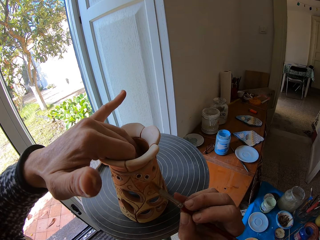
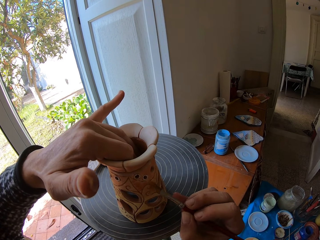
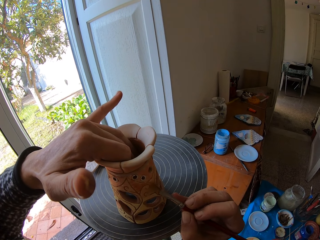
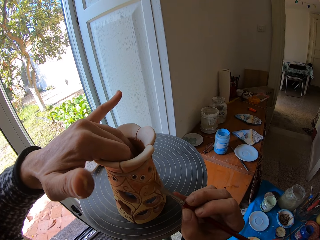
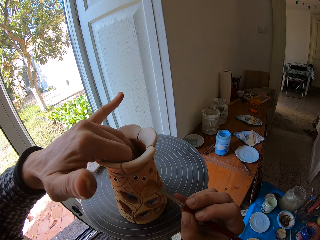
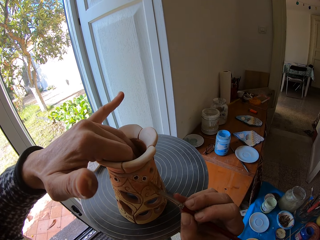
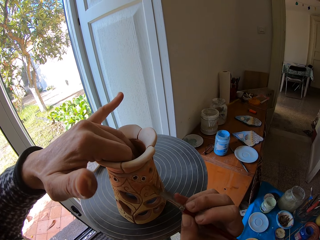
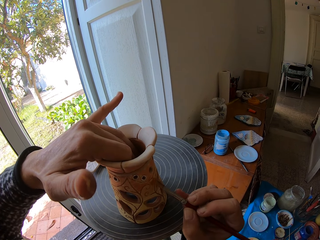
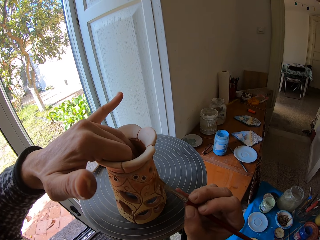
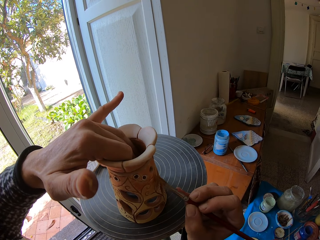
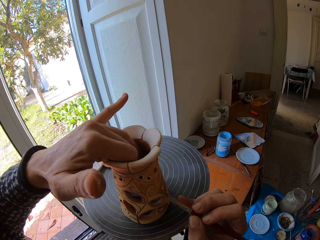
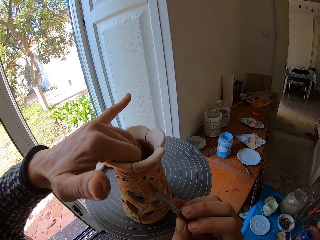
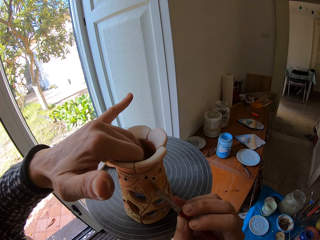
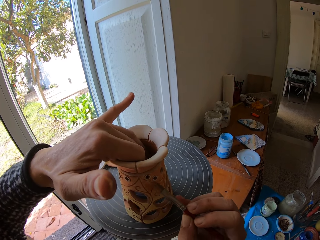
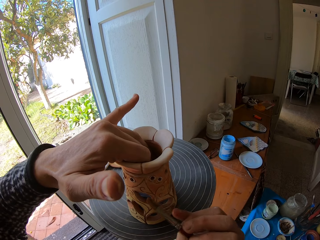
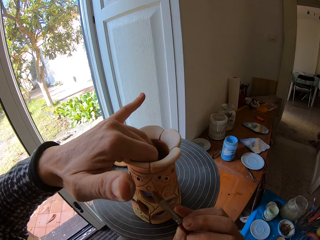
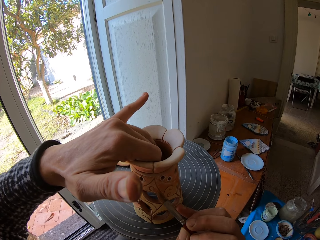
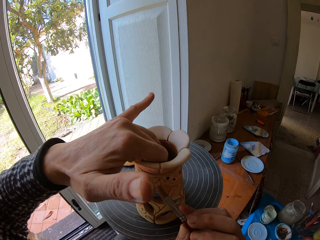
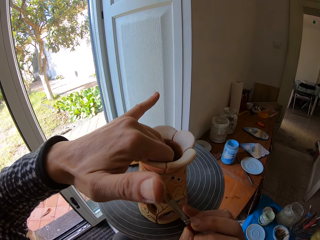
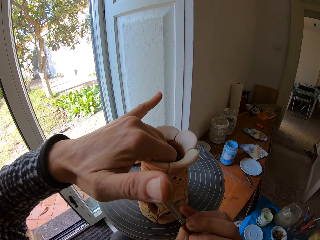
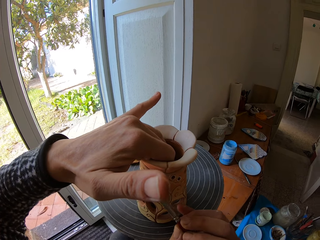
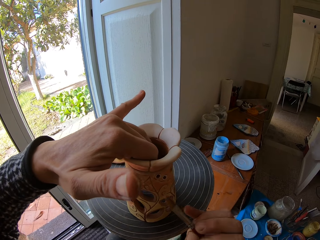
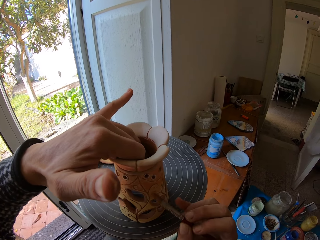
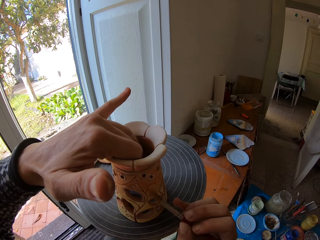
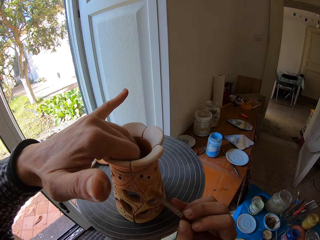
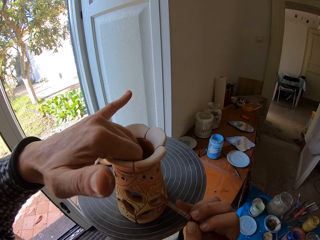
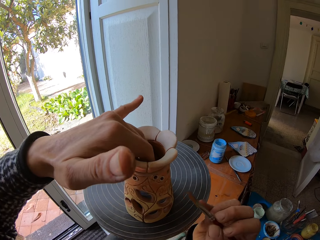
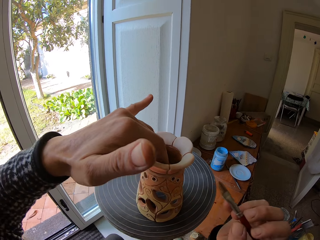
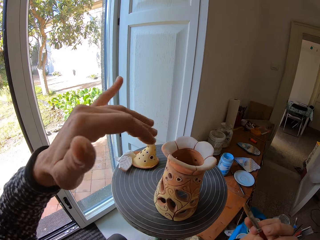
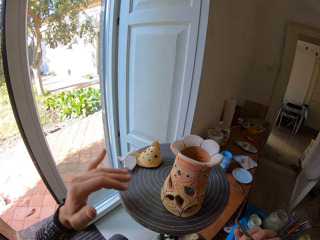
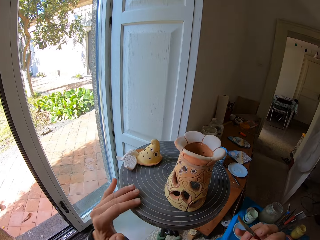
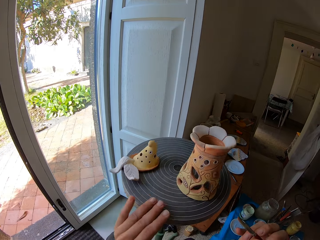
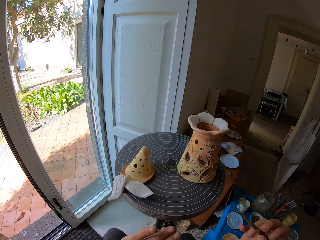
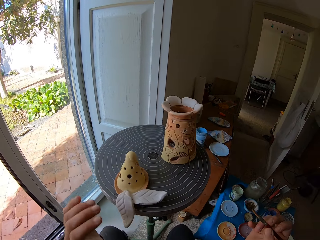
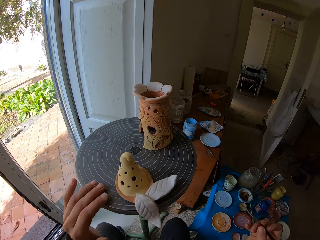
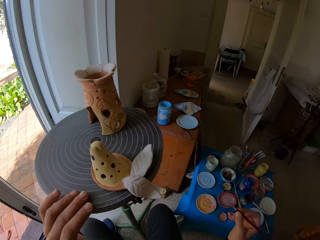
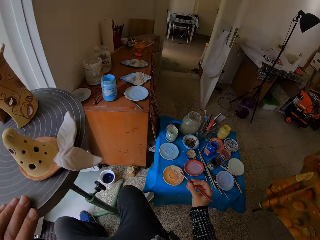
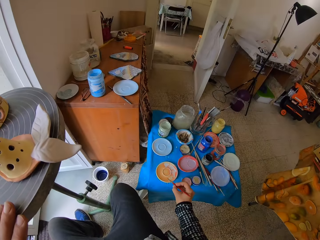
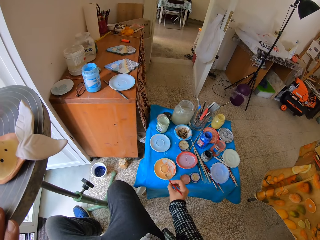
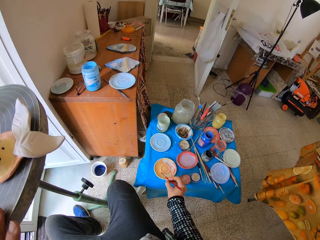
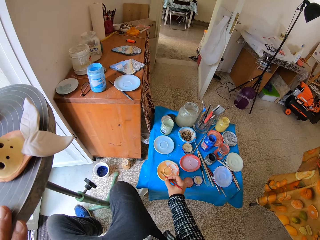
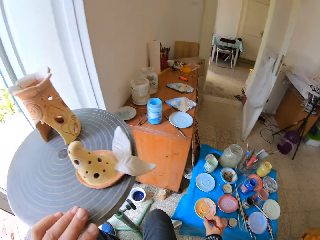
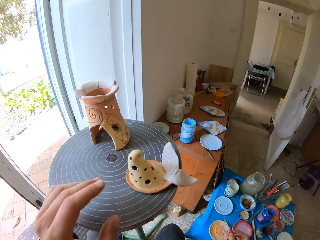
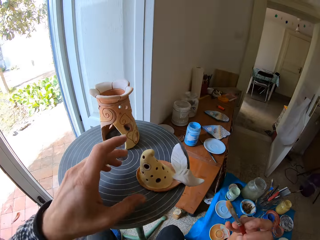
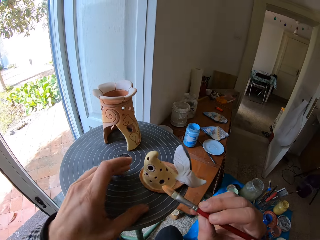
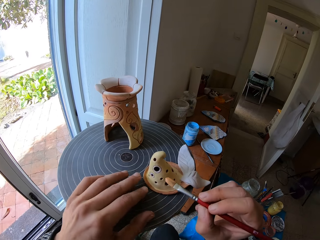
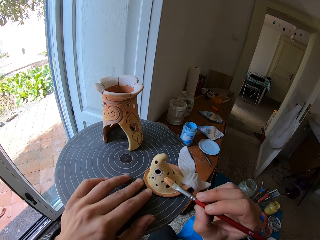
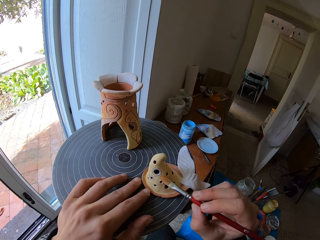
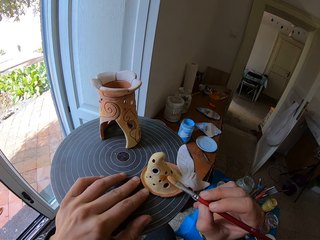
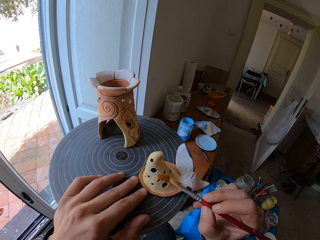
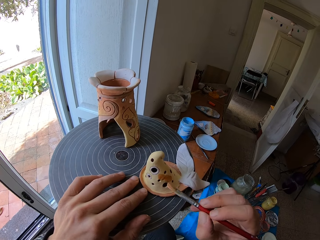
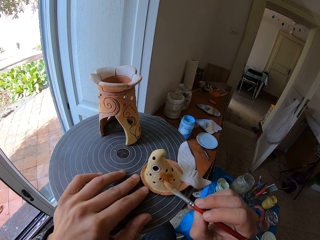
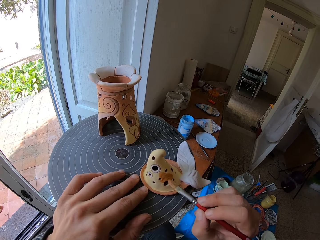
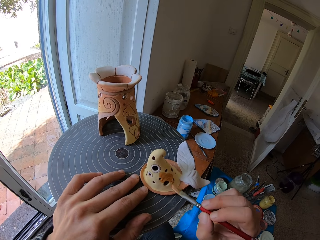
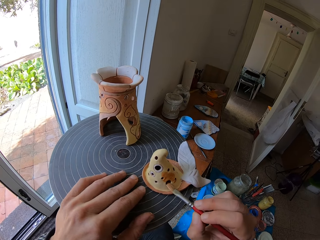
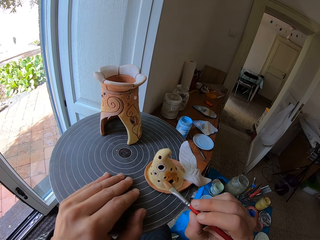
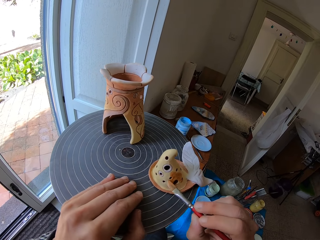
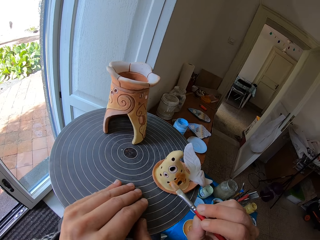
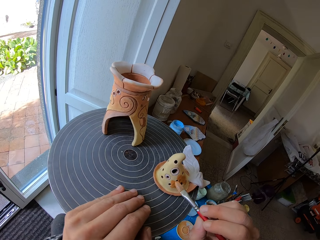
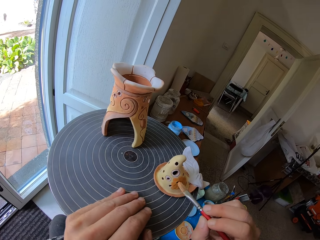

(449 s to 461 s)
The camera wearer places his left hand on the pottery wheel. He spins the pottery wheel with his left hand. He rubs the paintbrush in the paint on the art plate with his right hand. He places his left hand on the pottery wheel. He paints on a pottery artwork with the paint brush in his right hand. He guides the pottery artwork with his left hand.

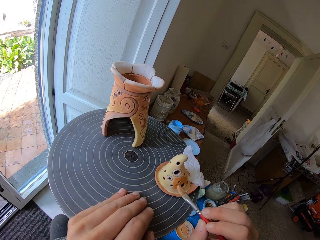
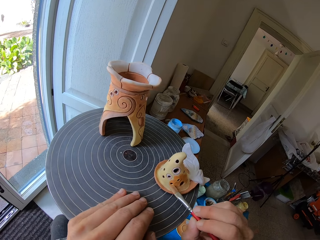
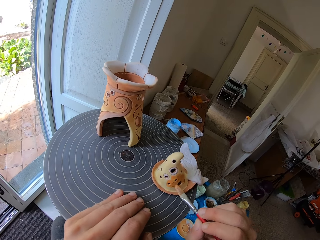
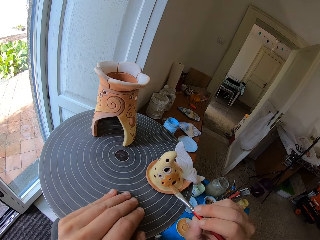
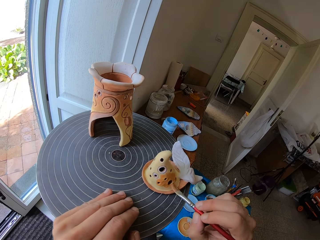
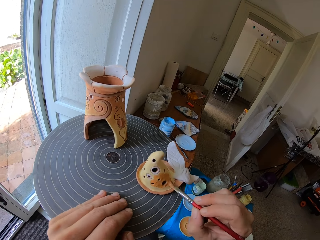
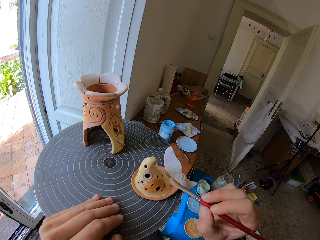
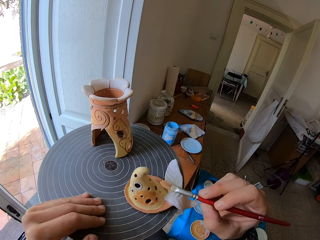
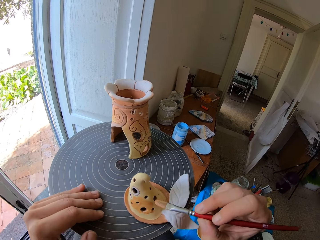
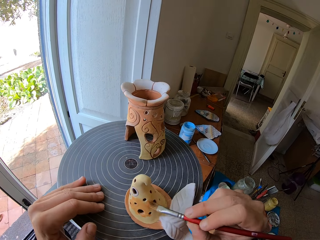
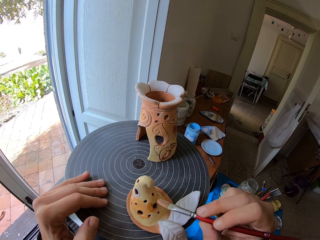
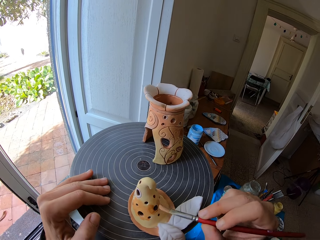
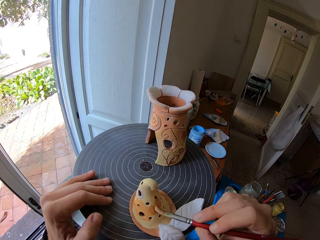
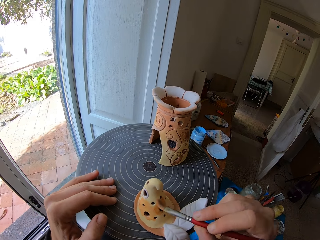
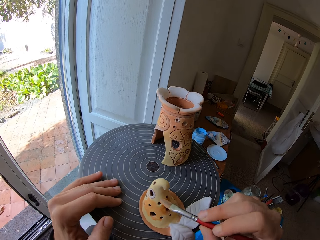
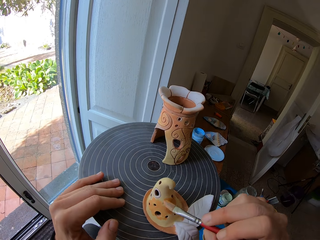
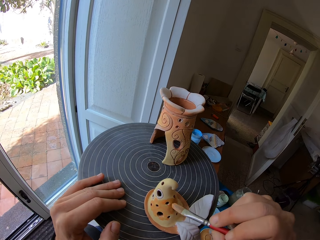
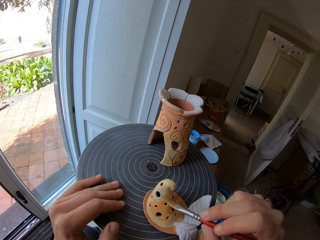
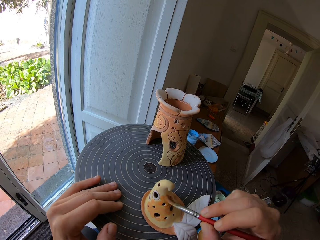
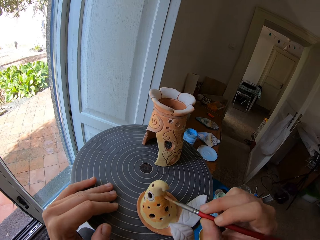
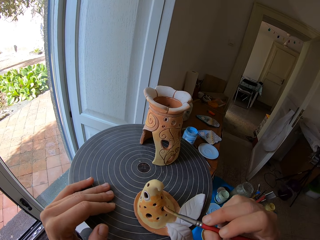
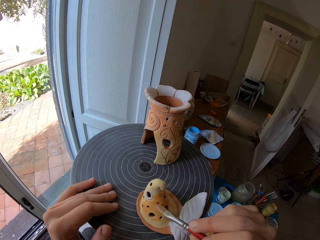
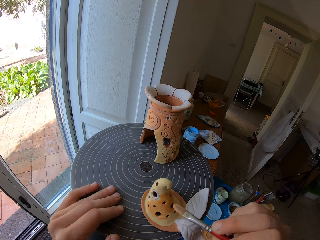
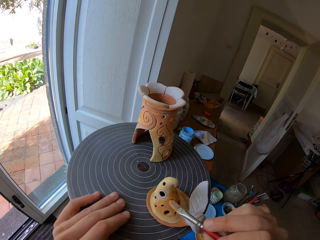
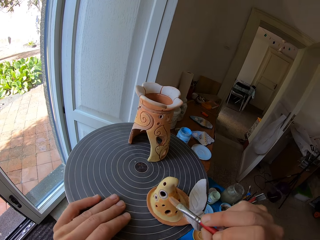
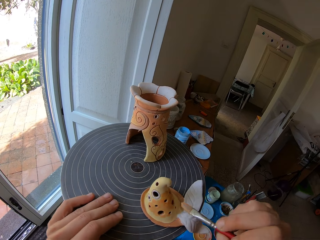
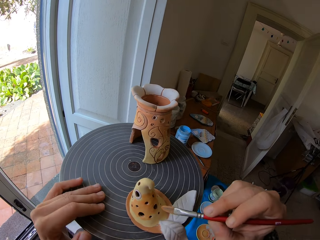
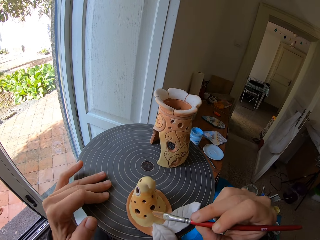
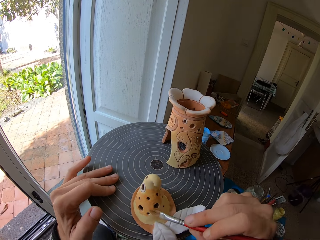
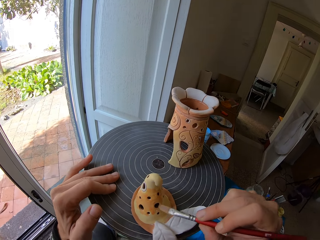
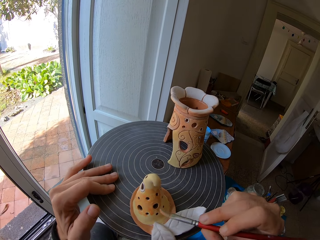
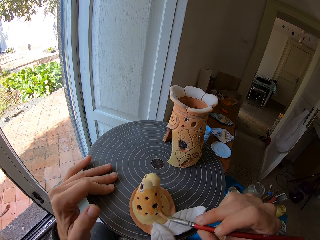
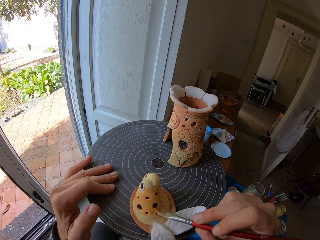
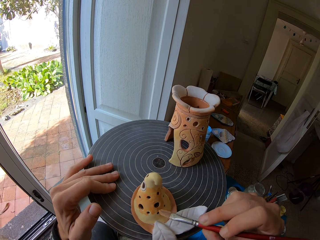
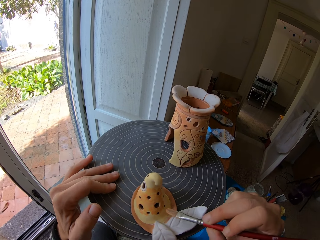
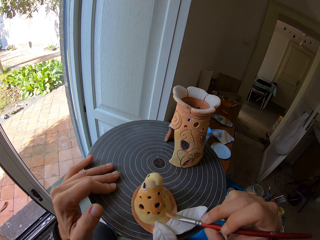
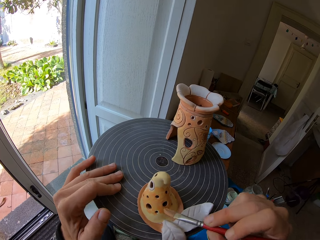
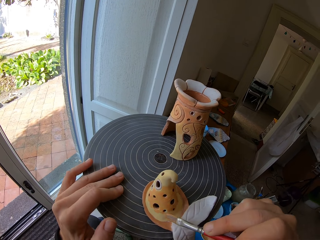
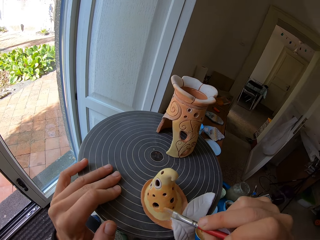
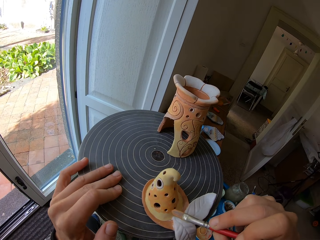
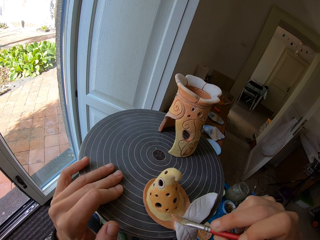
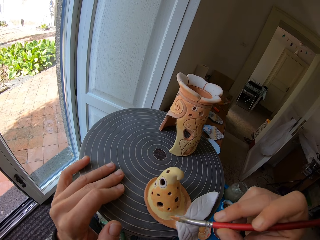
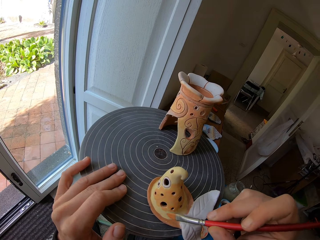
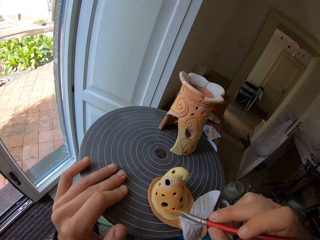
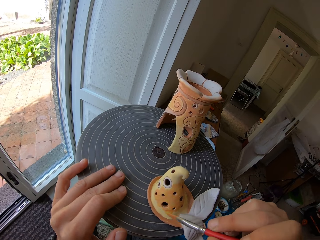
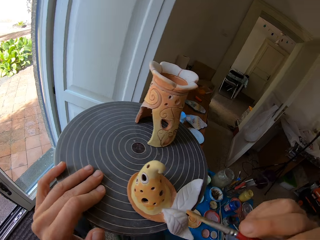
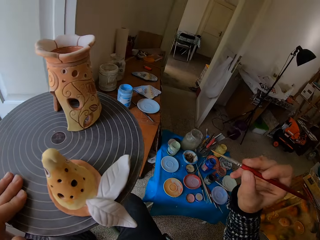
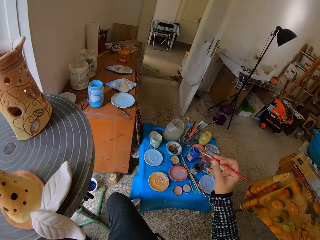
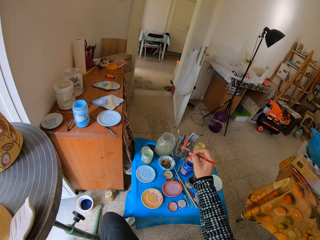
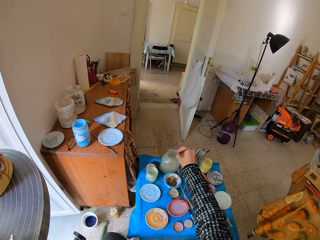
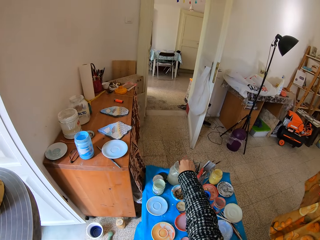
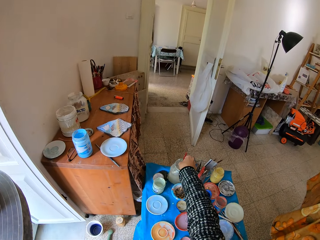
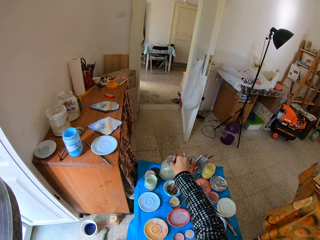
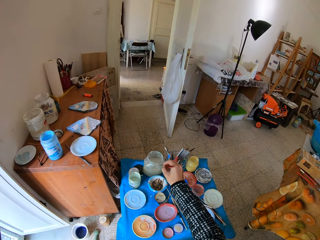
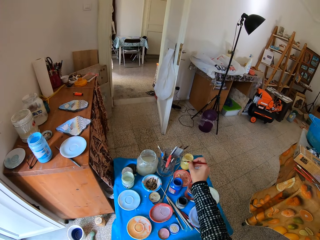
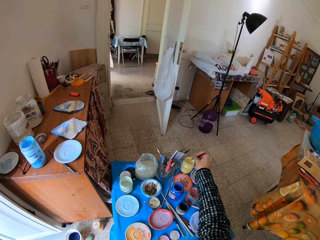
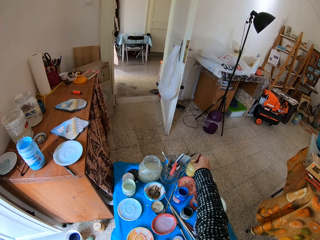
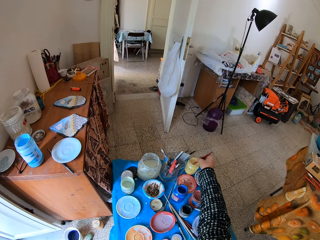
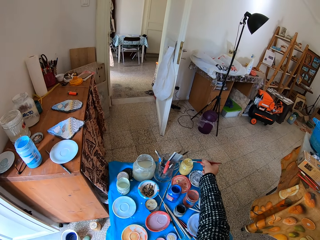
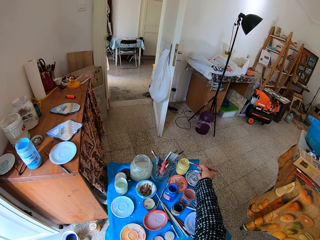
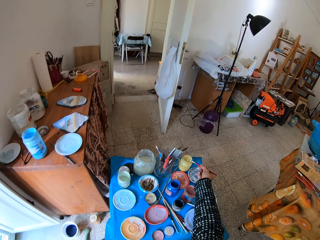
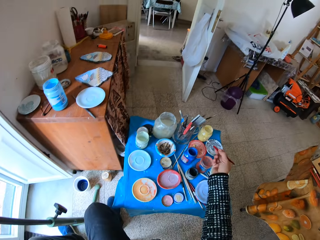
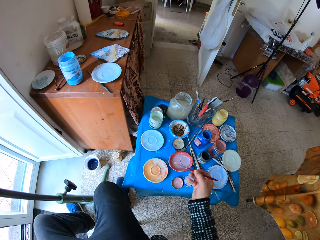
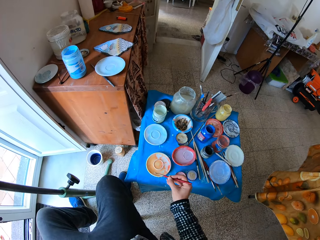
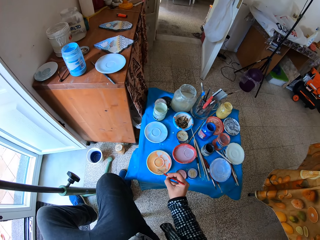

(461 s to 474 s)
The camera wearer spins the pottery wheel with his left hand. He rinses the paint brush in the jar of water on the art tray with his right hand. He dips the paint brush in the jar of paint on the art tray with his right hand. He rubs the paintbrush in the paint on the art plate with his right hand.
